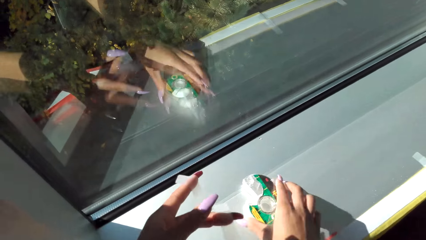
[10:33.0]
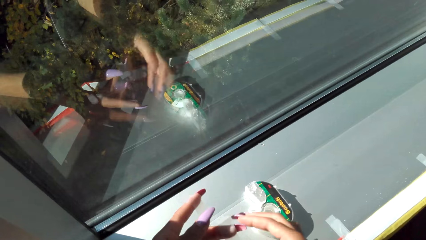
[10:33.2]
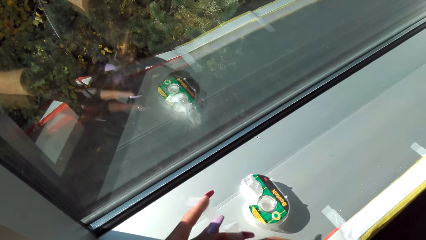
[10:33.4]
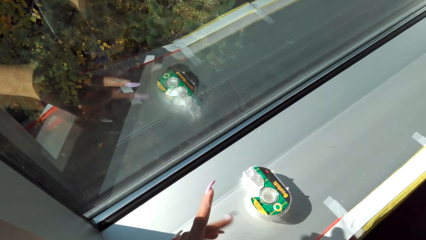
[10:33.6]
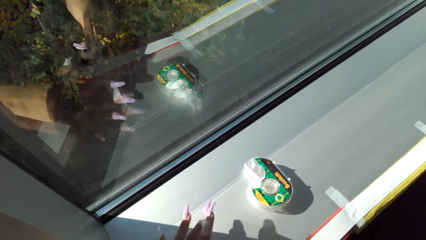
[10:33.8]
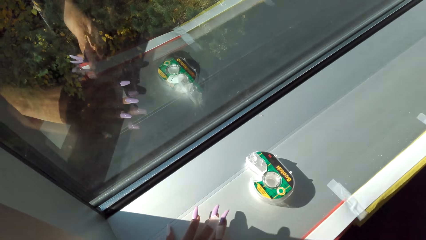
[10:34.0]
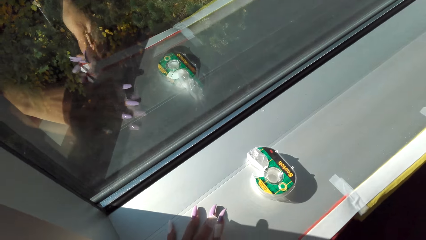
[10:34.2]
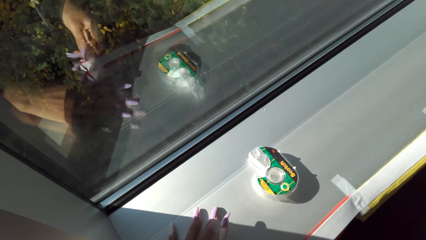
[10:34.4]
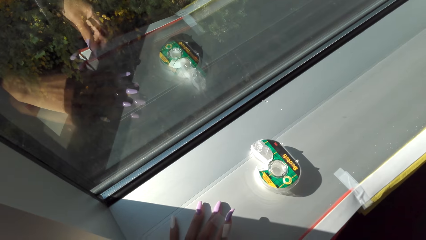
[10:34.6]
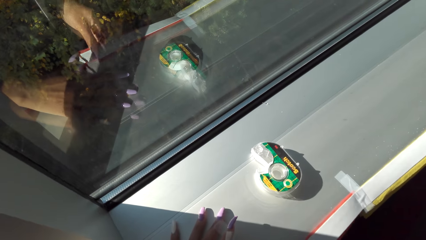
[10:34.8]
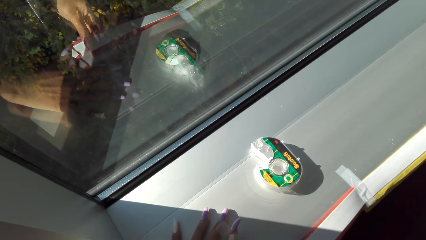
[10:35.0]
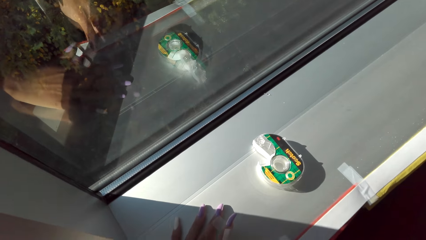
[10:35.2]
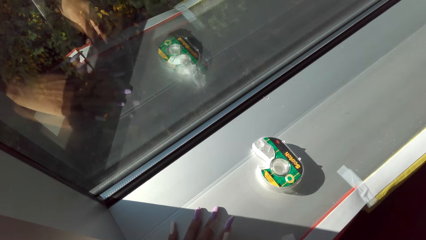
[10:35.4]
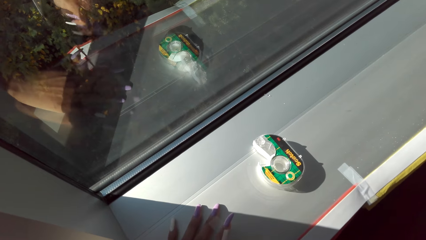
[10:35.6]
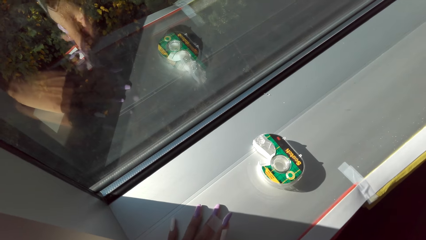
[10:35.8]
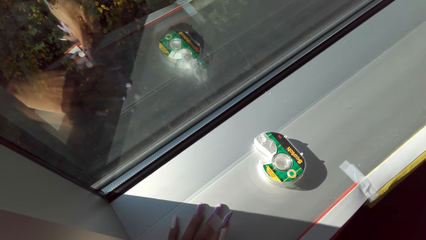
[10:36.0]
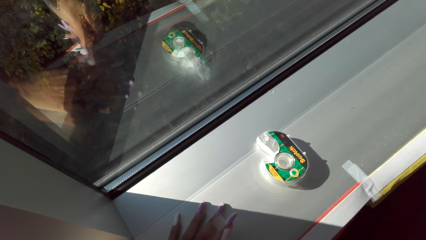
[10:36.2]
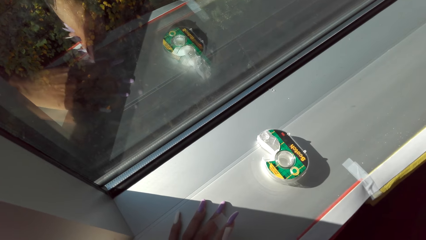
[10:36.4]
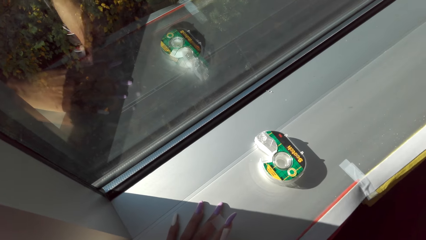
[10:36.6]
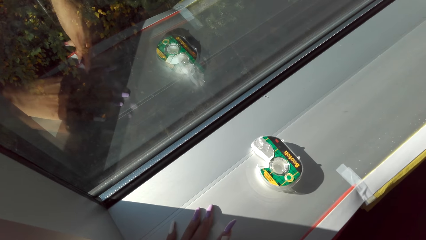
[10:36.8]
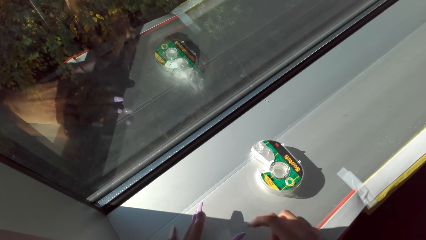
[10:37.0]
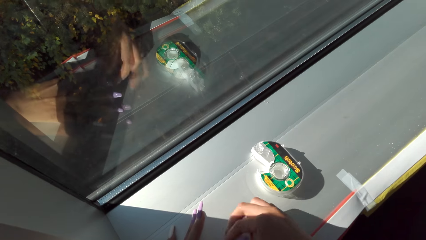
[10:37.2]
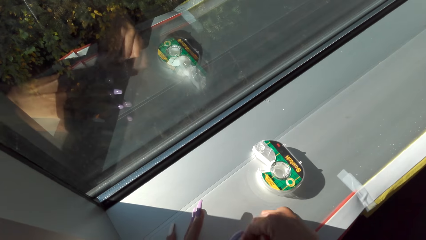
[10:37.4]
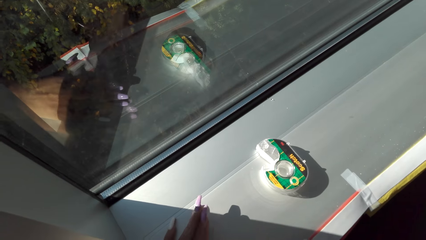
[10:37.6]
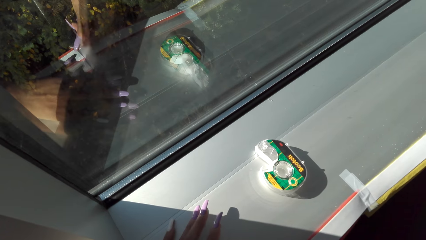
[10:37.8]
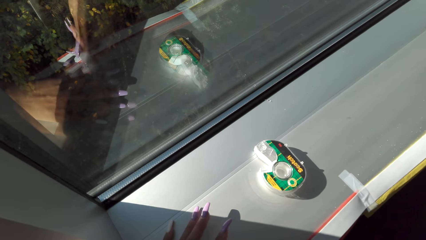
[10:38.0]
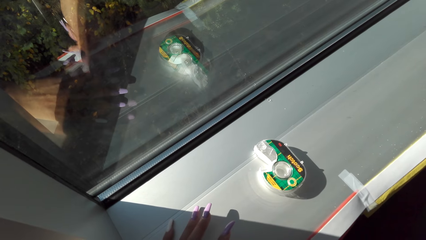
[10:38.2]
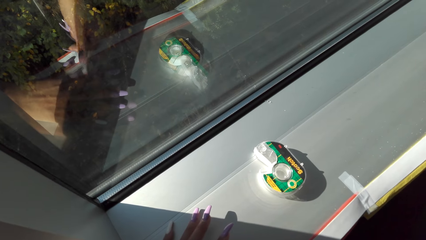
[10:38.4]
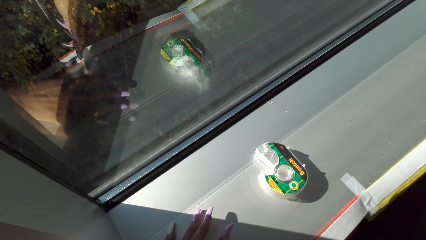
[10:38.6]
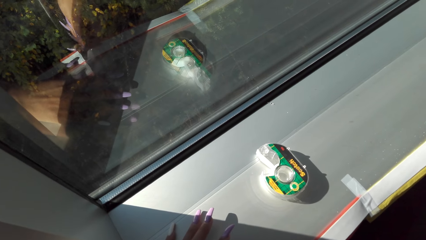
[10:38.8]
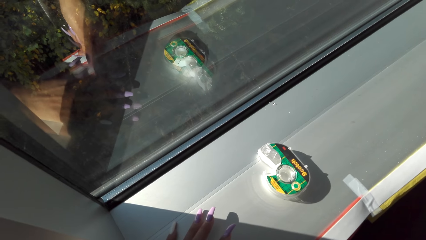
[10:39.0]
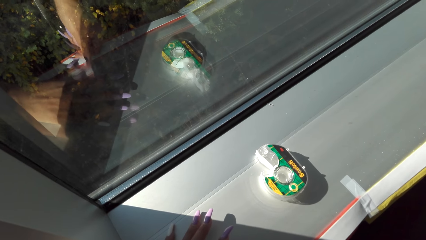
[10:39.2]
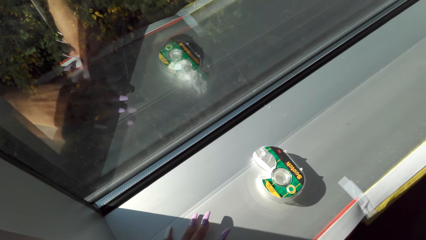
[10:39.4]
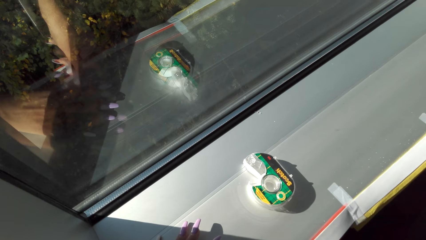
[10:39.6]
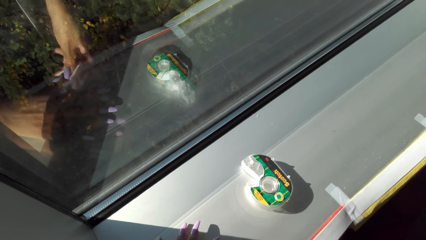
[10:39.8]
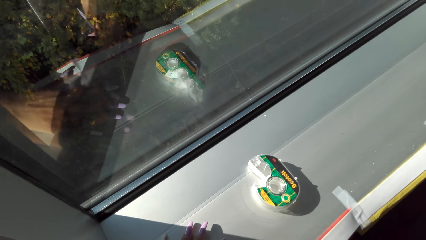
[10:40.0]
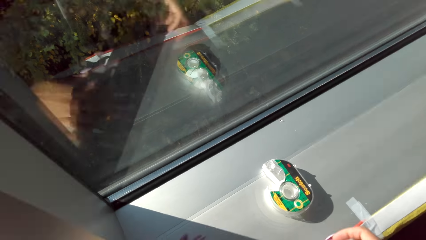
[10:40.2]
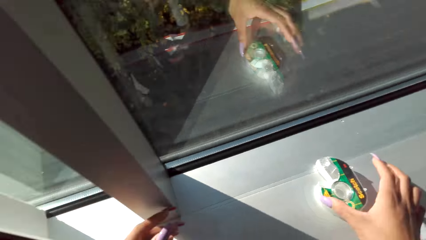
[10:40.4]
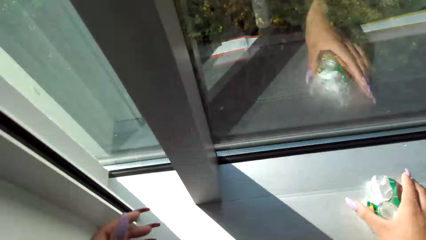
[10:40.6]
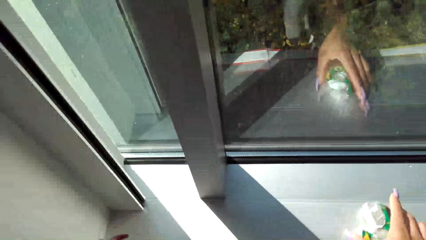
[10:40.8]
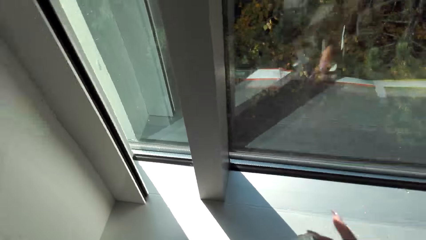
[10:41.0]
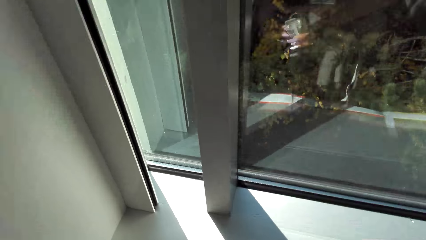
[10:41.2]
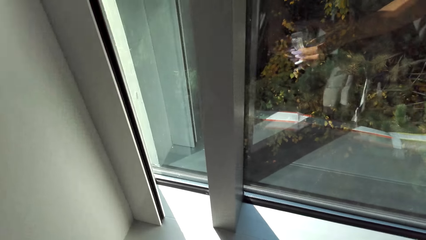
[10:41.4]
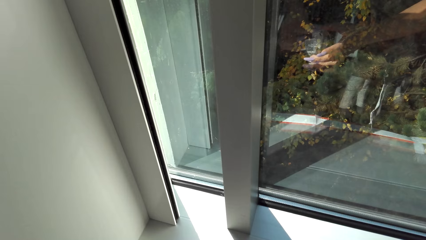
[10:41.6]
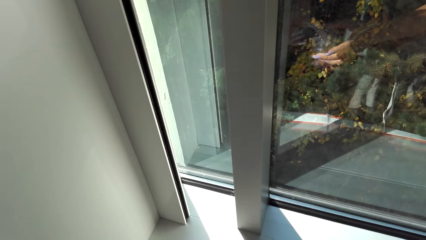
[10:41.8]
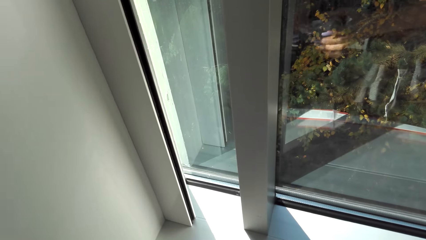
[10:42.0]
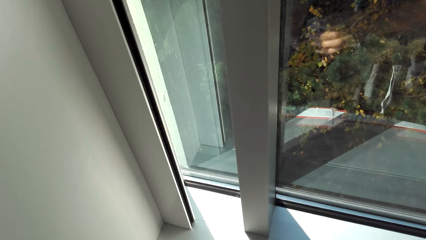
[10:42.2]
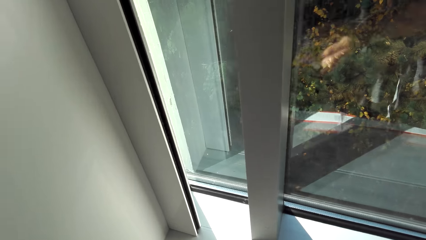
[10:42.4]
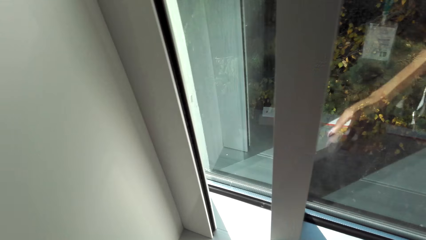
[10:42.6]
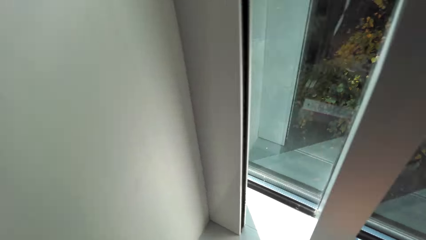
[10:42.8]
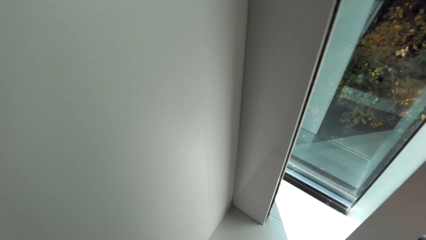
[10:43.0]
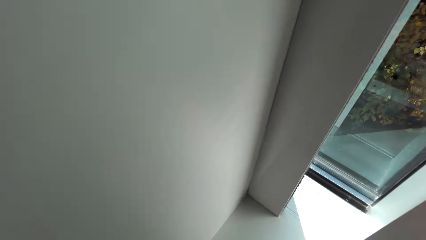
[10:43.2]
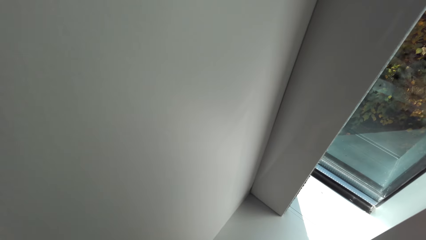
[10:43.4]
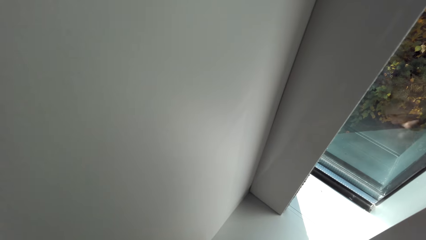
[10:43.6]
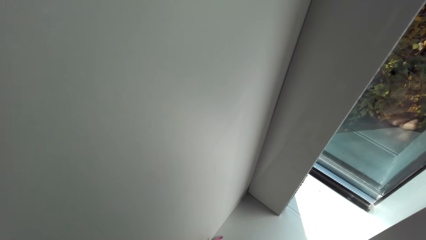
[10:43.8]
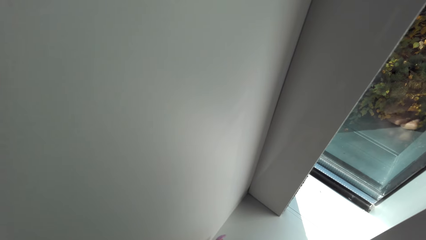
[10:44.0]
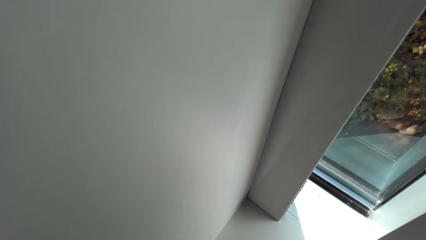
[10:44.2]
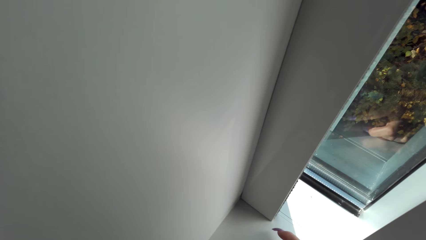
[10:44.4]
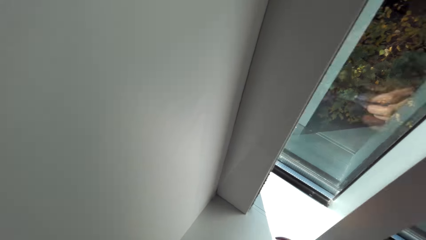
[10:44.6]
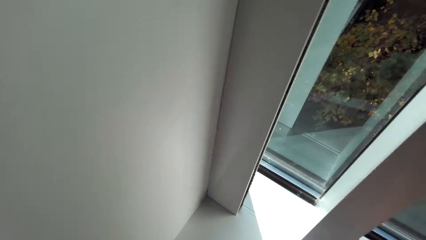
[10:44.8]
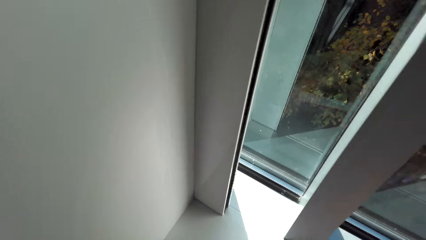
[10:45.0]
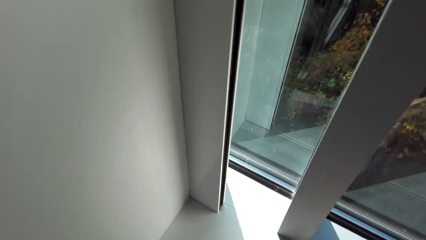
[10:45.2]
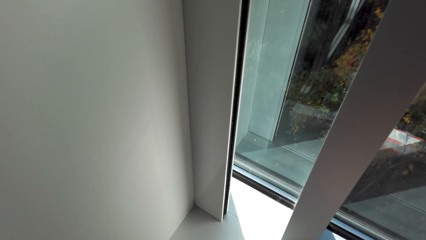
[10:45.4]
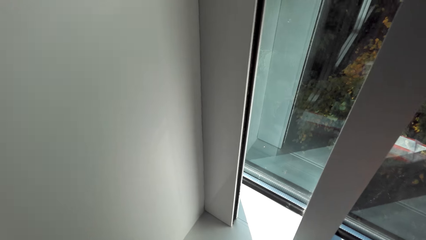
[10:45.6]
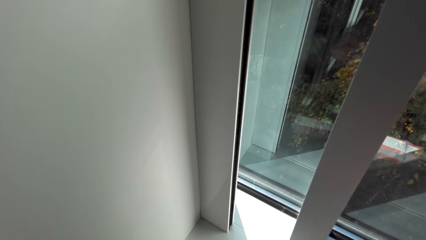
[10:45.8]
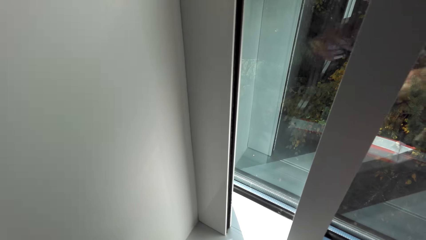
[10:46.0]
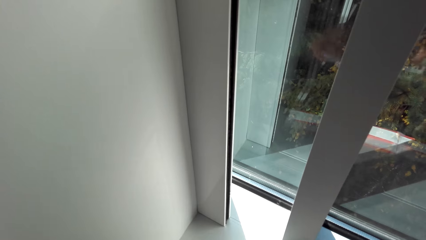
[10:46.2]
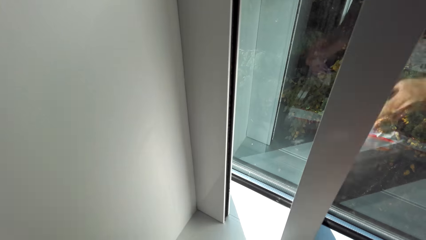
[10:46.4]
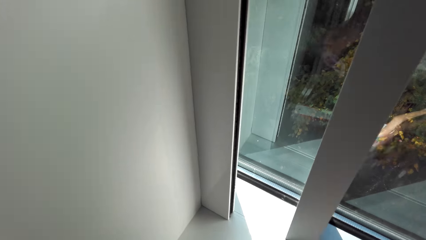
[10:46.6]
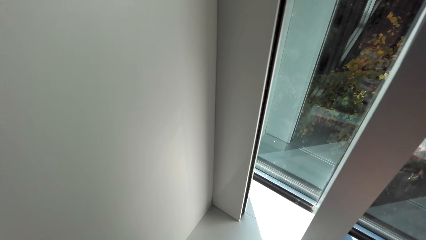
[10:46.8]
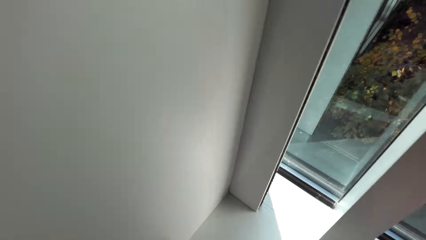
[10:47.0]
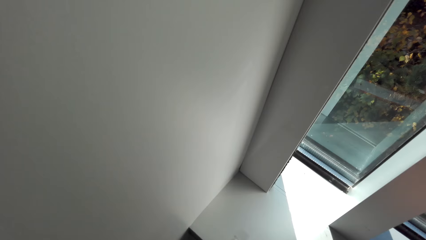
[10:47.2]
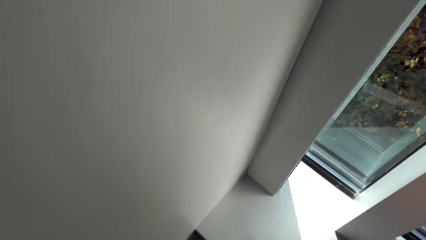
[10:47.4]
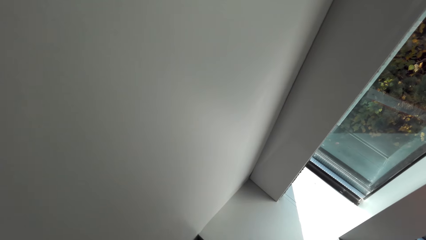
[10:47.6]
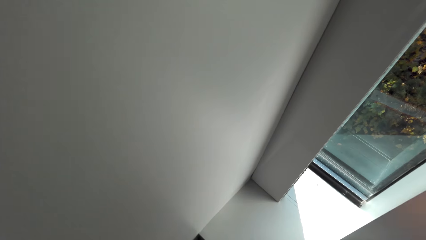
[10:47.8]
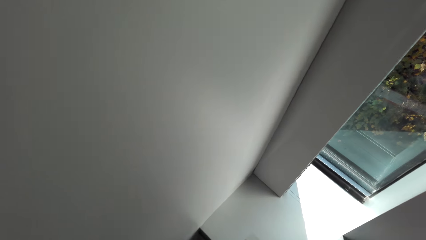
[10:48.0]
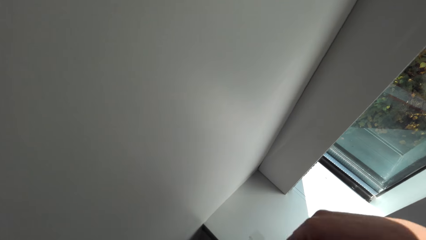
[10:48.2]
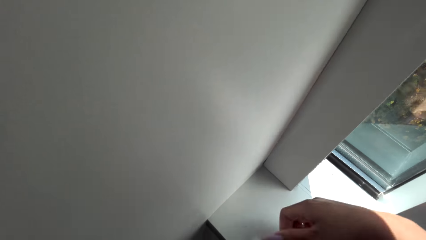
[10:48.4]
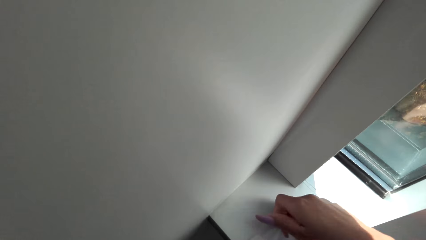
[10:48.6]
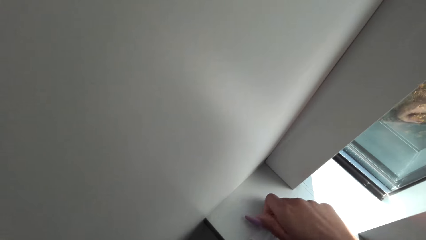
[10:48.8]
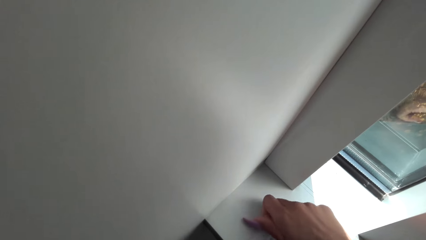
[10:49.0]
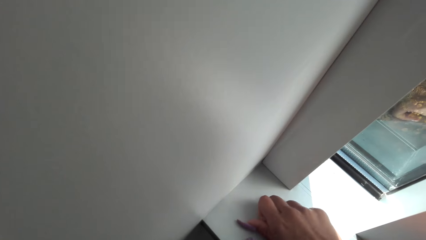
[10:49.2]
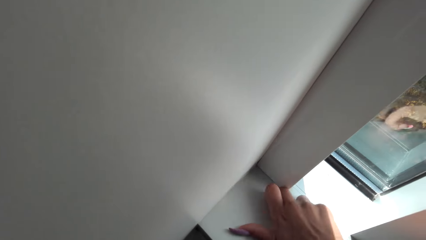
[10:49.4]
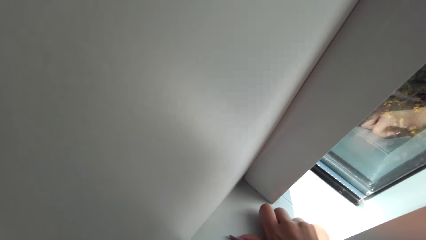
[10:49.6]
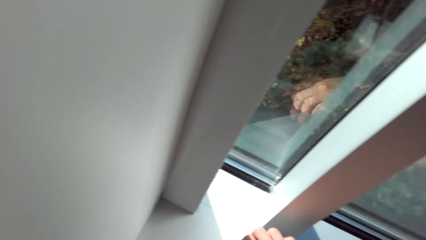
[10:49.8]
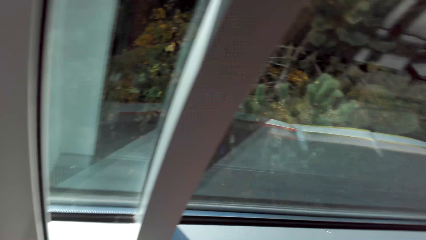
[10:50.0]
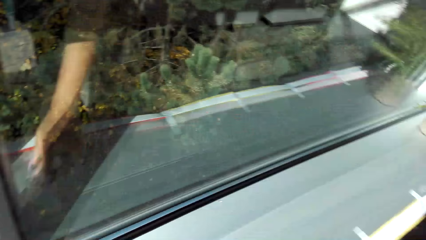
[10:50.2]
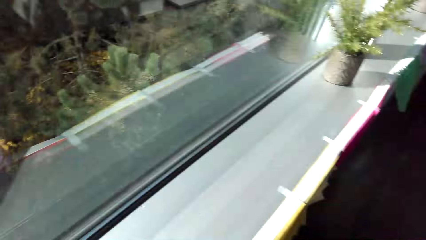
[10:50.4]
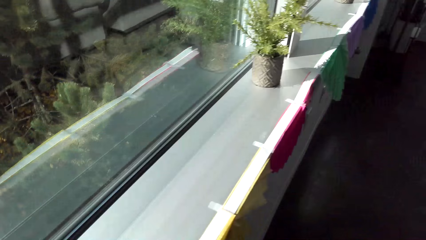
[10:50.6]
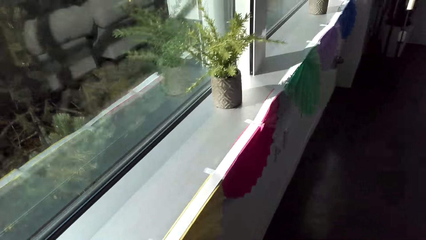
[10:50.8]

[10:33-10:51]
The camera wearer puts the sellotape on the table. They stitch the paper on the table with the sellotape. They pick up the sellotape. They cut the decoration. They cut the sellotape and put the sellotape on the table. They stitch the paper on the table with the sellotape. They cut the sellotape. They stitch the paper on the table with the sellotape.
